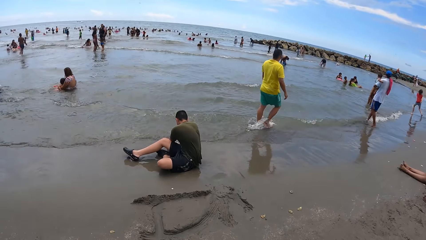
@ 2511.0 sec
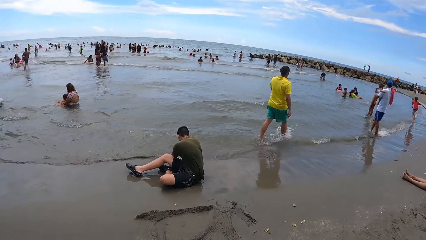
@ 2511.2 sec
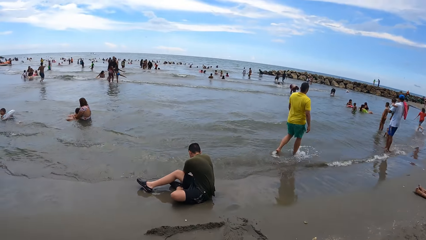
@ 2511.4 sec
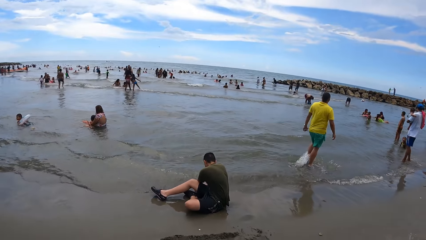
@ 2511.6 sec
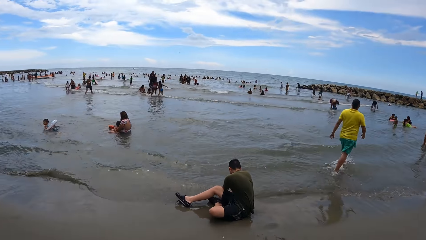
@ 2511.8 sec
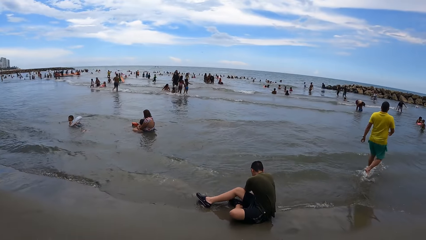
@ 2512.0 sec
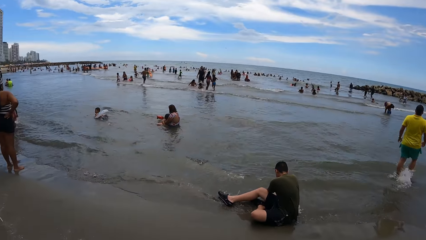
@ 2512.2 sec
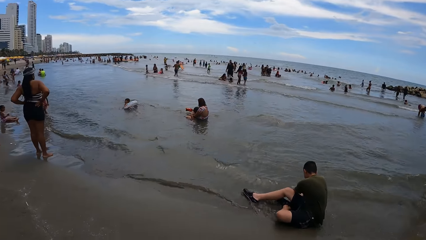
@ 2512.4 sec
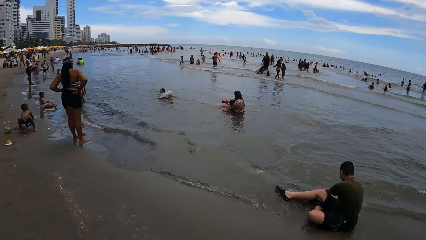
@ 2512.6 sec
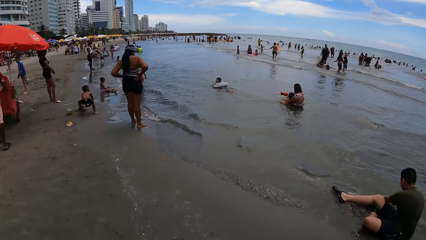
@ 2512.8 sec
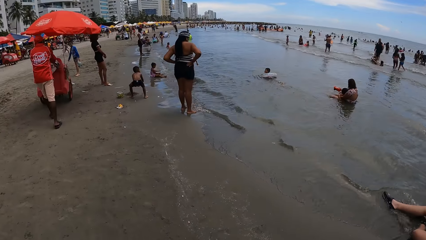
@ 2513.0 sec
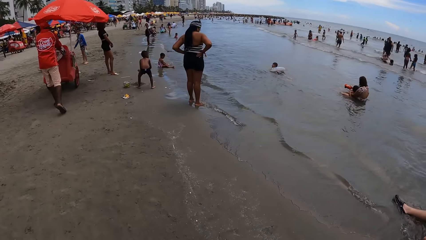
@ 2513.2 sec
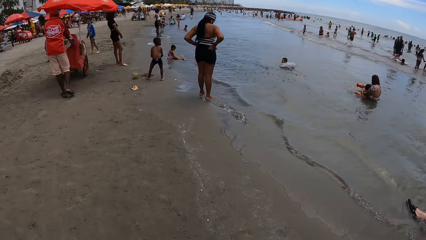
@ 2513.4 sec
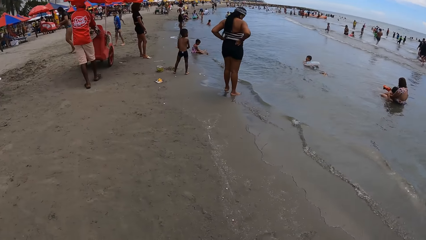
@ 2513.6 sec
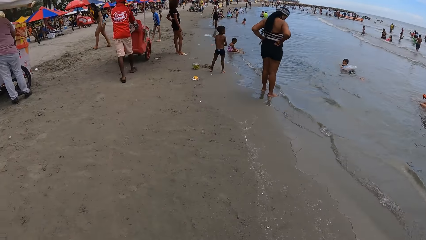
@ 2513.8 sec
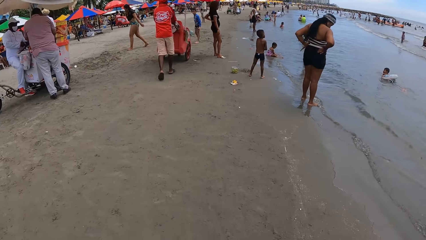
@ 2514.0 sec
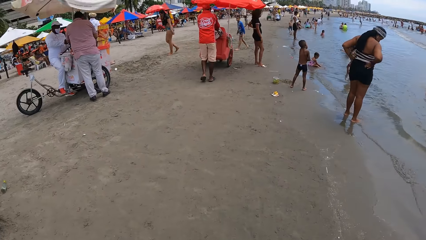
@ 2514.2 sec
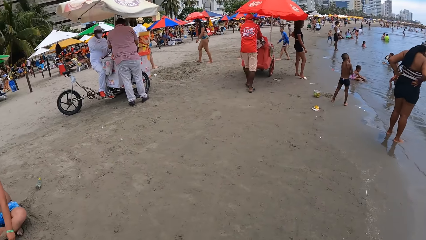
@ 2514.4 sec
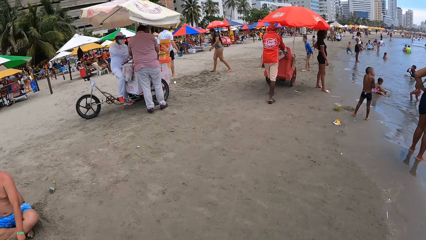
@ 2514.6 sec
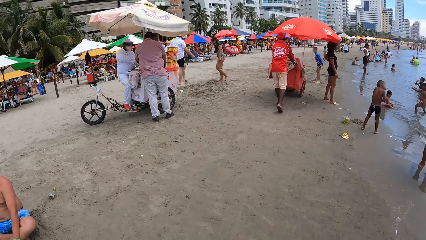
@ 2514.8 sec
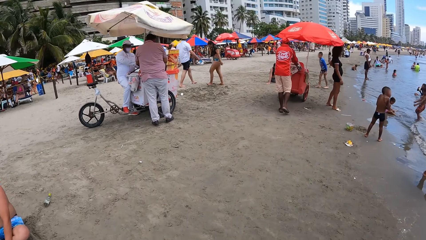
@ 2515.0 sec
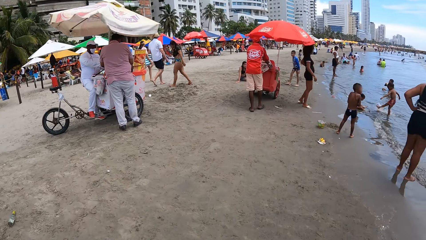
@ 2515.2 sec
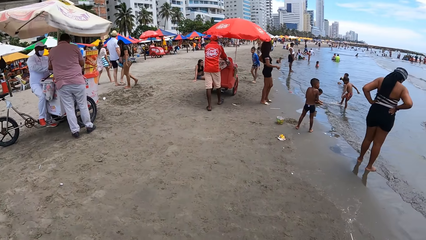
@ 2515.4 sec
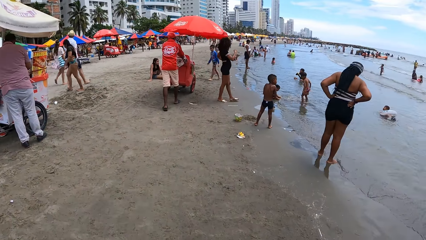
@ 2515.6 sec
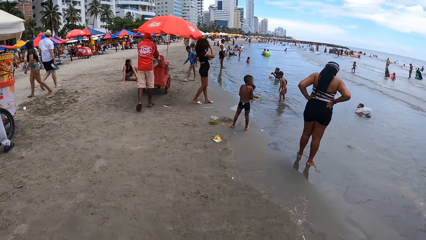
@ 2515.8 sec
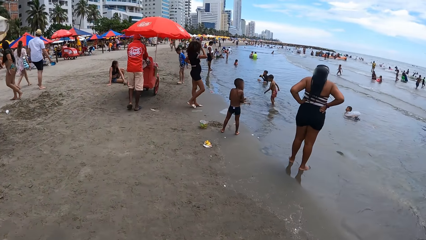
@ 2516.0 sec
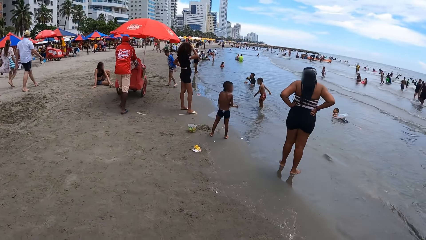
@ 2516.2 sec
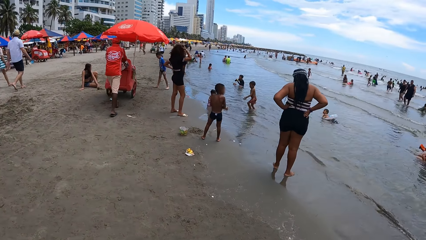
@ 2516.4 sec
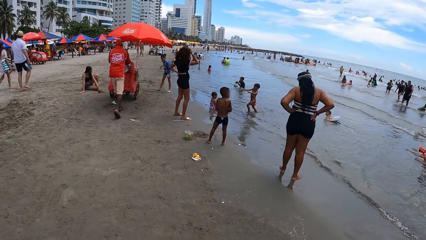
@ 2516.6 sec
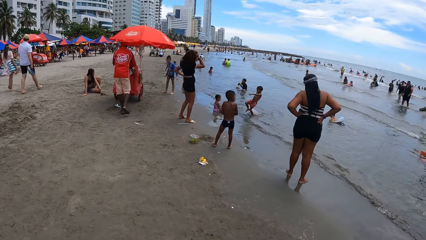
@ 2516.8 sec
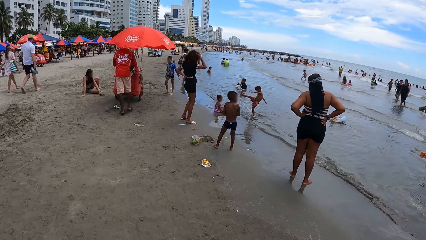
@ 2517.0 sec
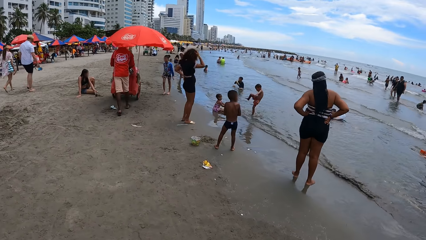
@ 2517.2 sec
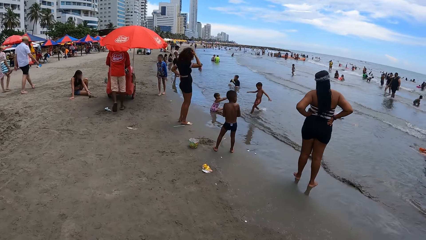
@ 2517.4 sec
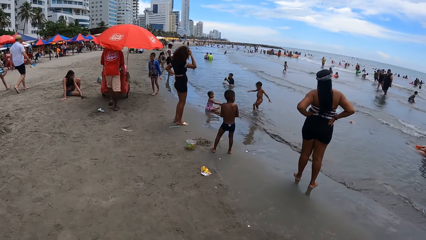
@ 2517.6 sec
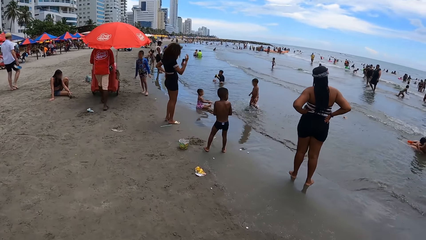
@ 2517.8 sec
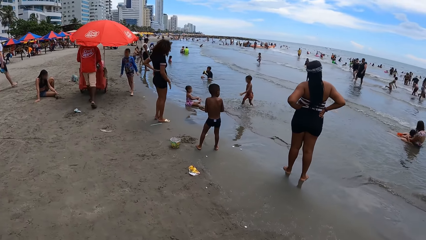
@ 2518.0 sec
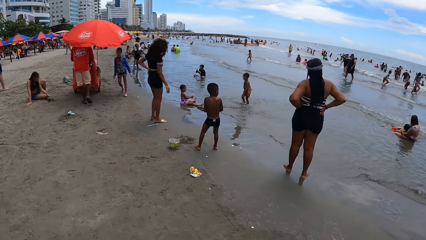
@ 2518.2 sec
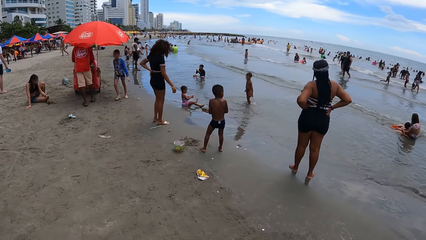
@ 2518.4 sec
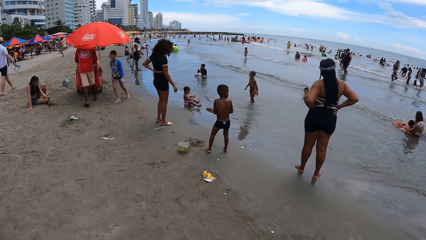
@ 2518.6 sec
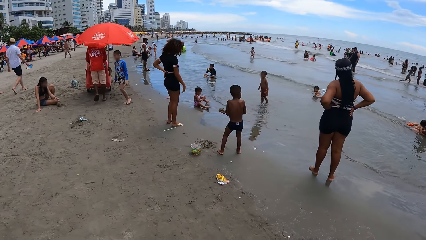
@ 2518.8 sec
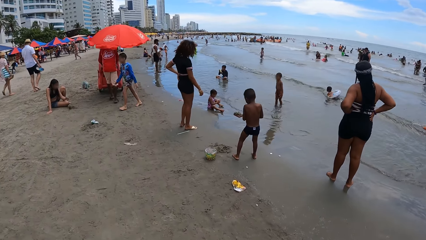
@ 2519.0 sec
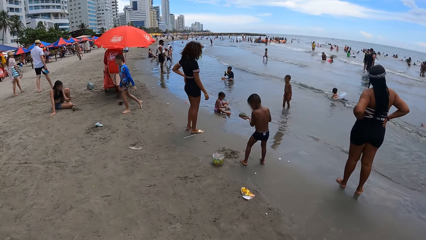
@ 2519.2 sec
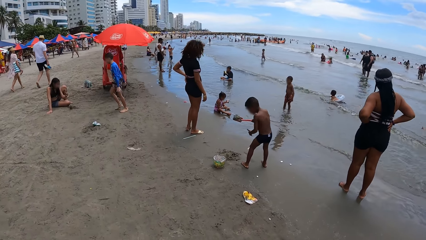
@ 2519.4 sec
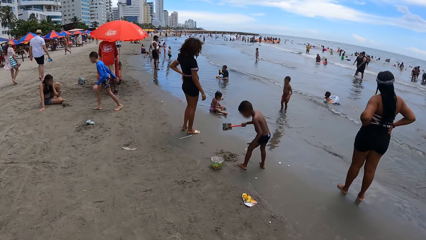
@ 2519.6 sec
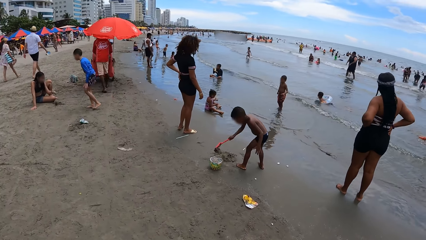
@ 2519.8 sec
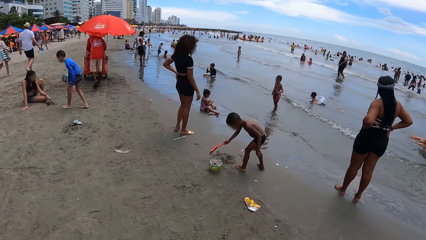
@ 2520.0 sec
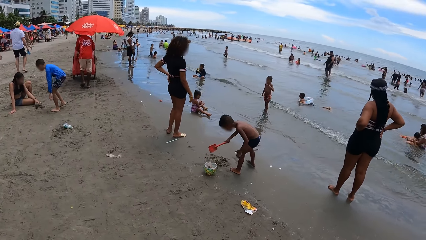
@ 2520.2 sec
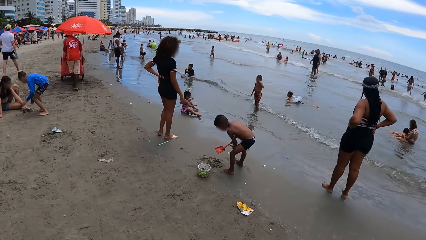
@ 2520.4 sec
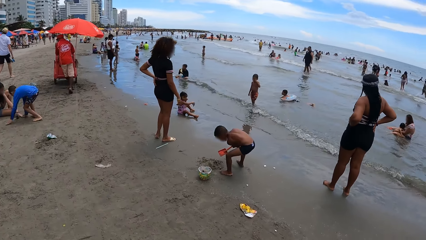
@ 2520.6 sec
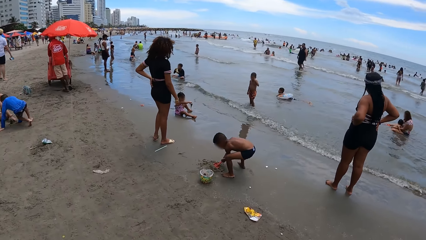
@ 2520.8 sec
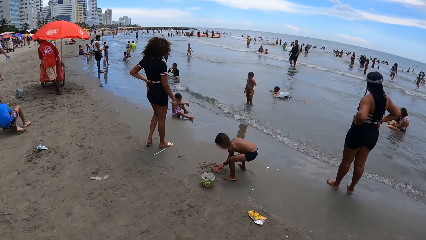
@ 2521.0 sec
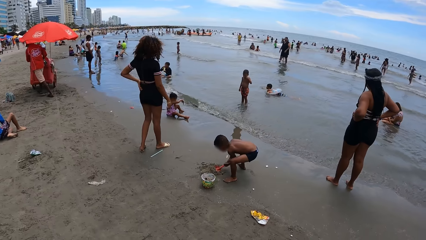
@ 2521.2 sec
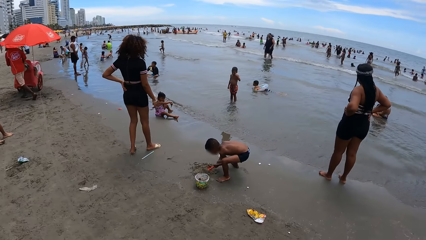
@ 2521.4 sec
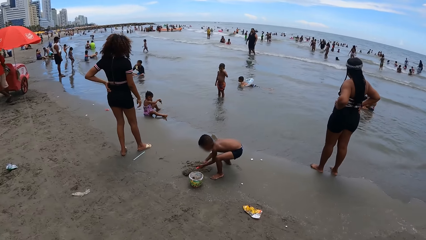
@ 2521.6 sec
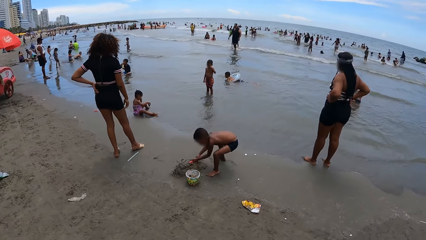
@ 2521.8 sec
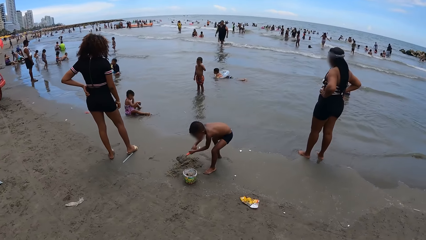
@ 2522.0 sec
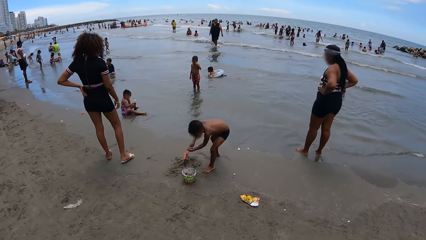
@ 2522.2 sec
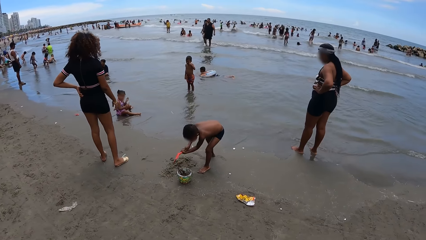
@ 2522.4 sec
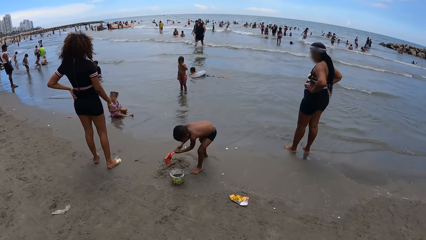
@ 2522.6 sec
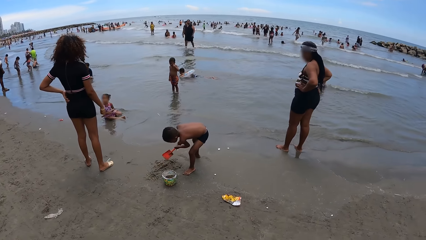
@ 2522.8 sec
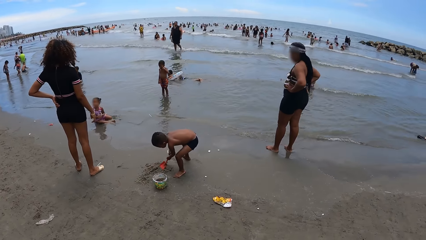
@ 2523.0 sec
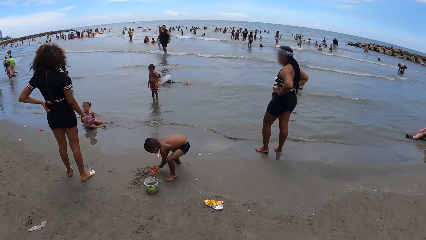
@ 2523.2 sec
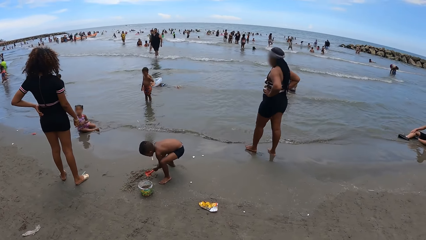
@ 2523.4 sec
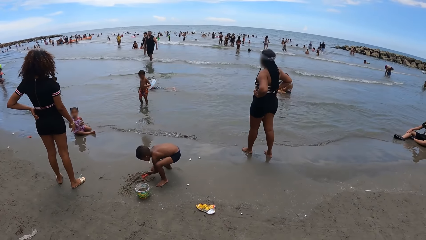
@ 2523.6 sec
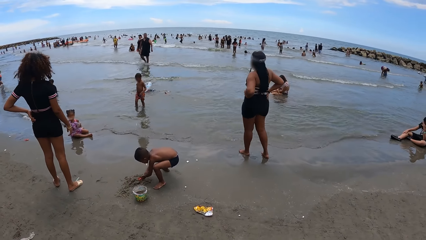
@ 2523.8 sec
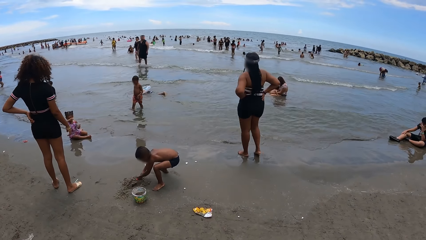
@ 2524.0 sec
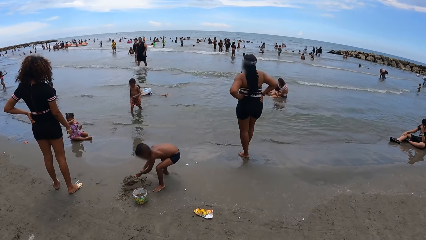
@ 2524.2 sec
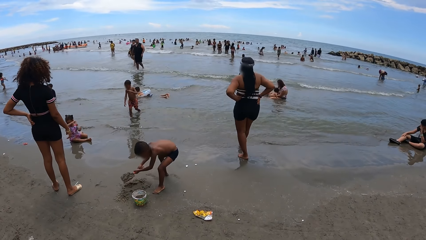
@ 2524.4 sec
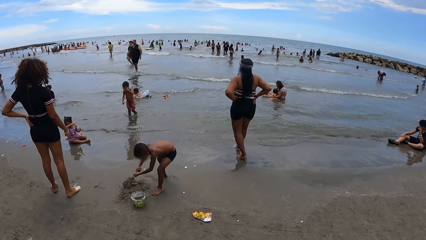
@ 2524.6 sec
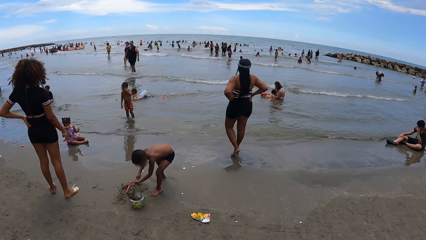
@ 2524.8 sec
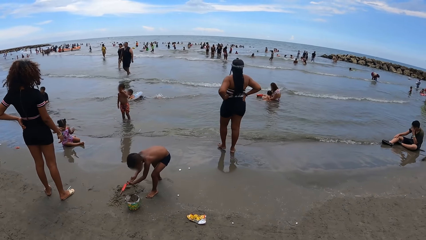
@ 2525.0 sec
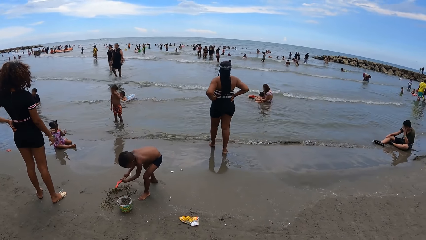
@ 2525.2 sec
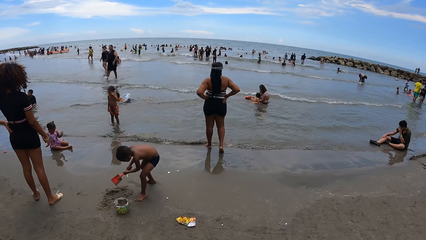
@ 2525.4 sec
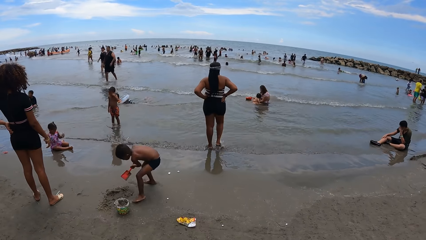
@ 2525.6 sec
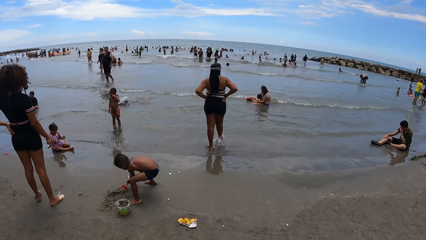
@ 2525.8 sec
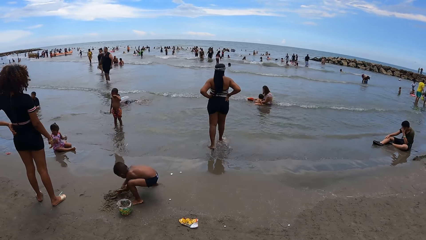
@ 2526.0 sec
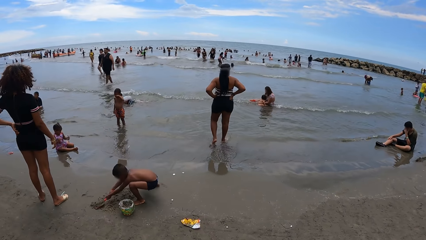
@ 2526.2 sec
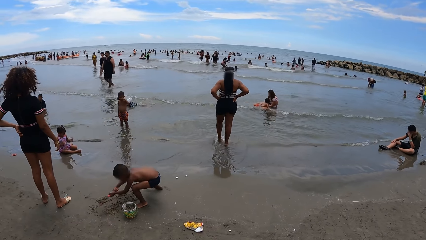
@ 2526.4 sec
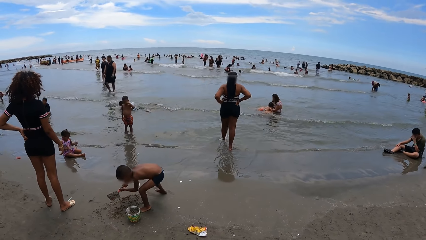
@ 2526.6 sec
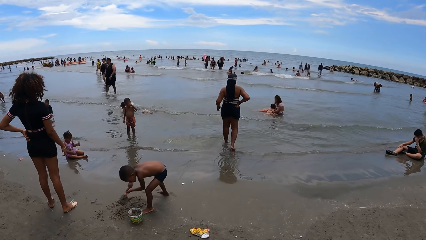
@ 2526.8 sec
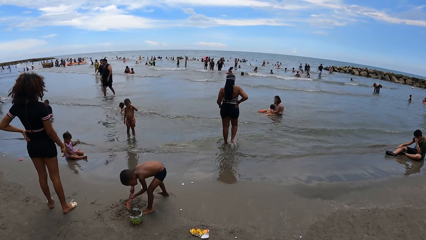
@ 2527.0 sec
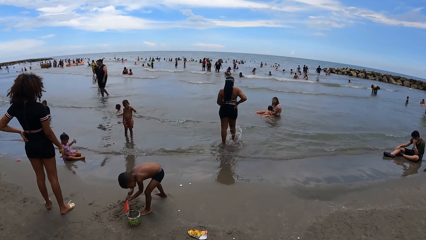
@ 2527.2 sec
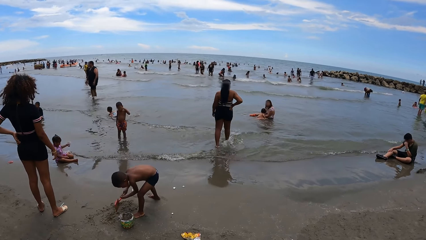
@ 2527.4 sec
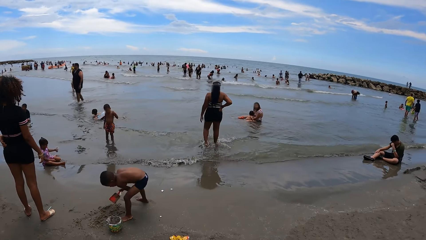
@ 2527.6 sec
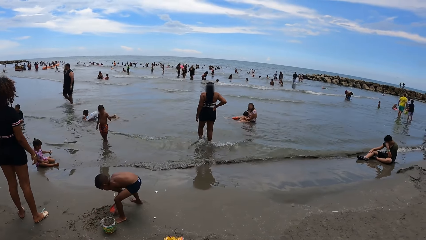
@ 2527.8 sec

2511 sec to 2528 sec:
The camera wearer looks around. They look around again. They walk in the beach. They look around the beach.
